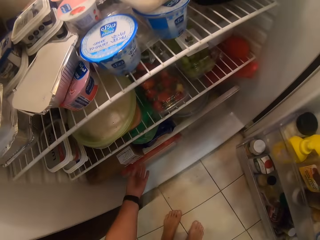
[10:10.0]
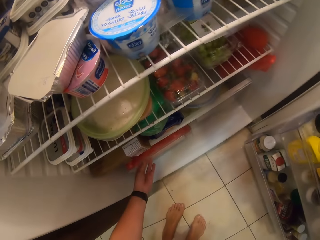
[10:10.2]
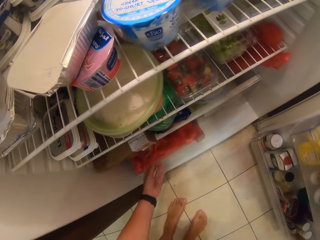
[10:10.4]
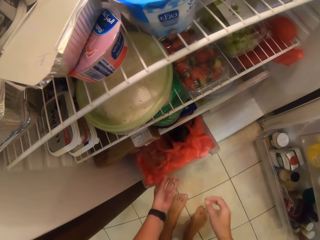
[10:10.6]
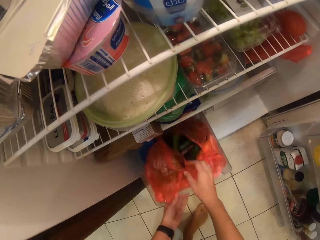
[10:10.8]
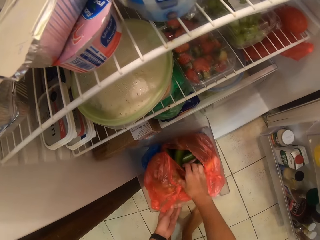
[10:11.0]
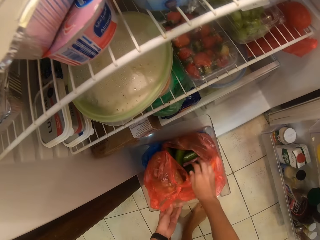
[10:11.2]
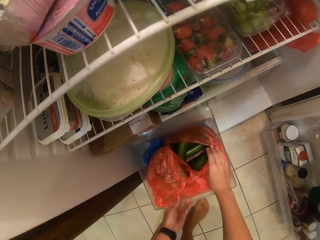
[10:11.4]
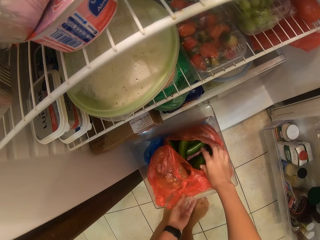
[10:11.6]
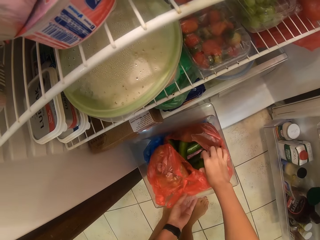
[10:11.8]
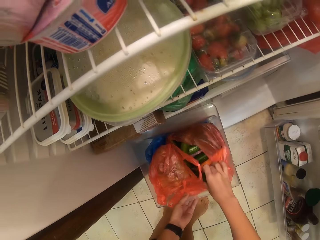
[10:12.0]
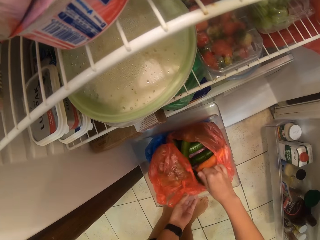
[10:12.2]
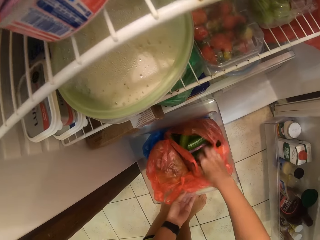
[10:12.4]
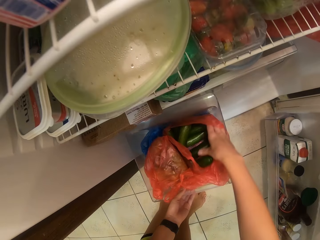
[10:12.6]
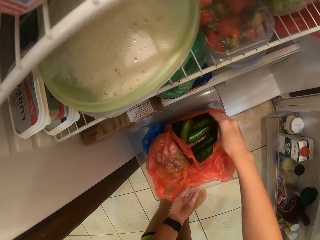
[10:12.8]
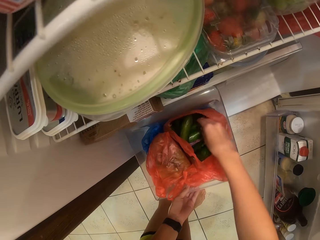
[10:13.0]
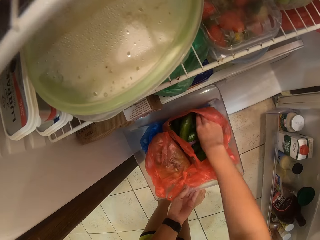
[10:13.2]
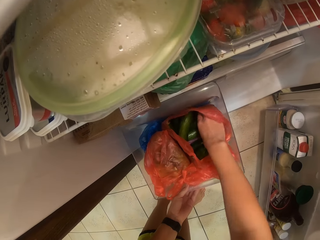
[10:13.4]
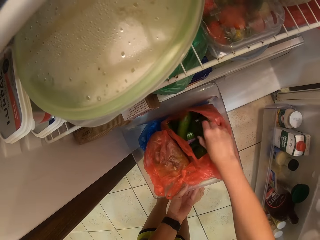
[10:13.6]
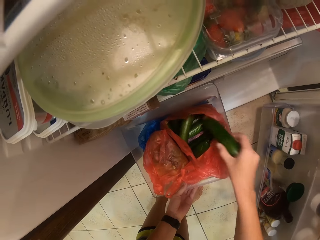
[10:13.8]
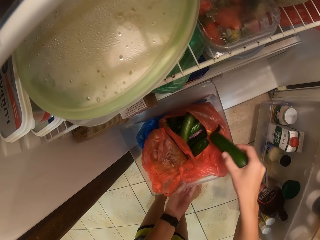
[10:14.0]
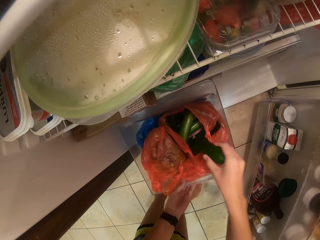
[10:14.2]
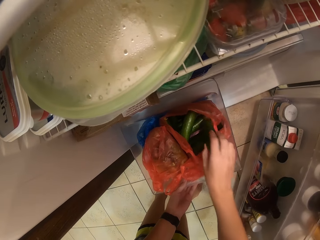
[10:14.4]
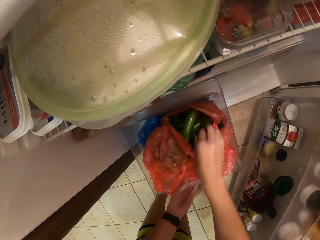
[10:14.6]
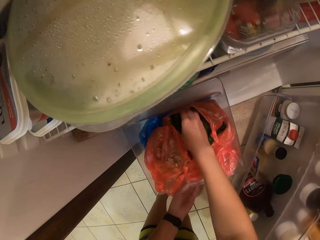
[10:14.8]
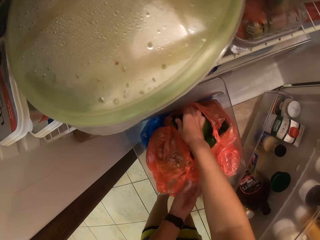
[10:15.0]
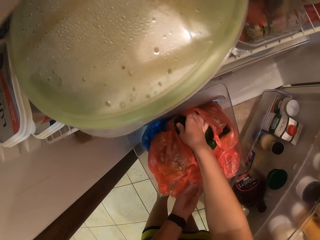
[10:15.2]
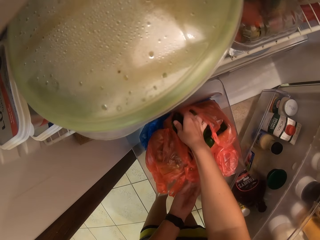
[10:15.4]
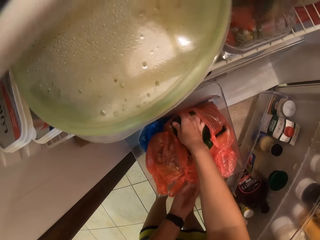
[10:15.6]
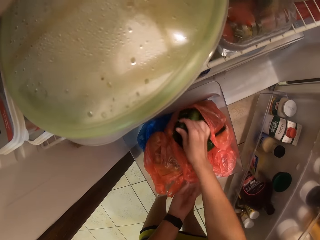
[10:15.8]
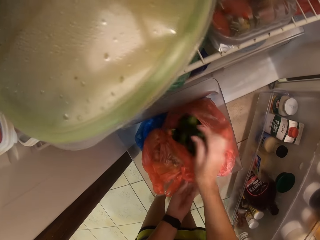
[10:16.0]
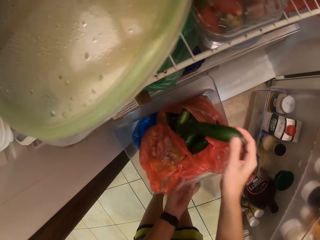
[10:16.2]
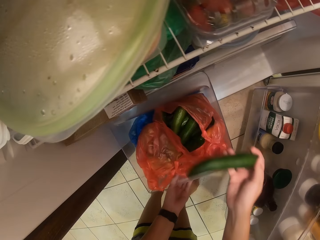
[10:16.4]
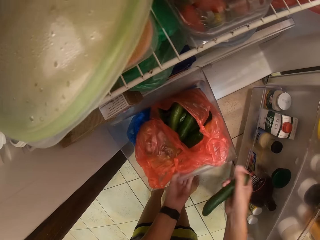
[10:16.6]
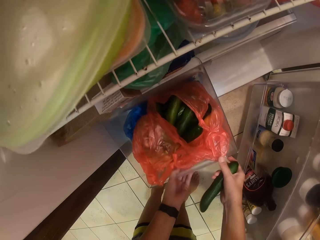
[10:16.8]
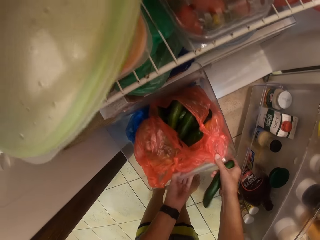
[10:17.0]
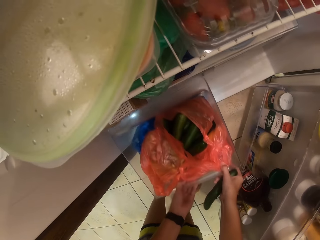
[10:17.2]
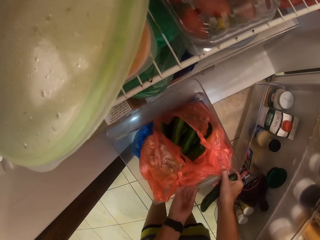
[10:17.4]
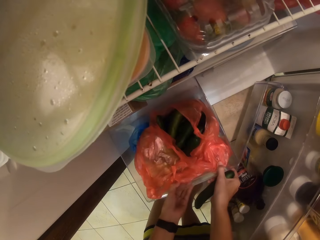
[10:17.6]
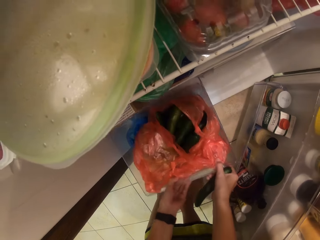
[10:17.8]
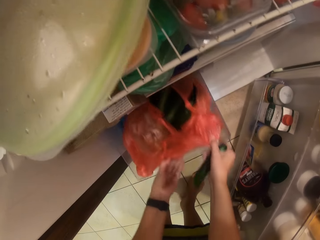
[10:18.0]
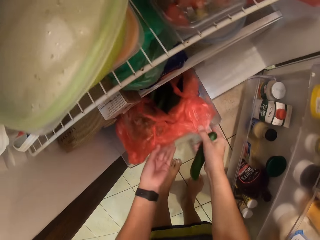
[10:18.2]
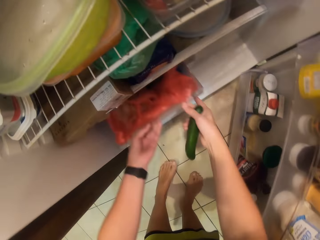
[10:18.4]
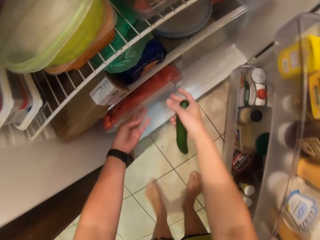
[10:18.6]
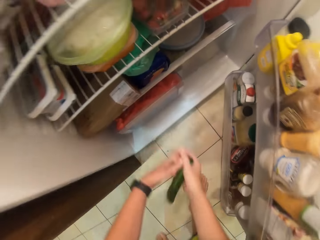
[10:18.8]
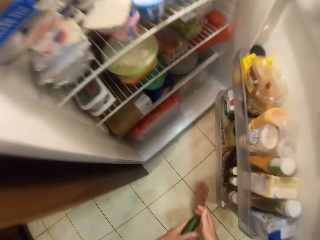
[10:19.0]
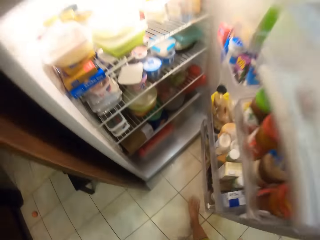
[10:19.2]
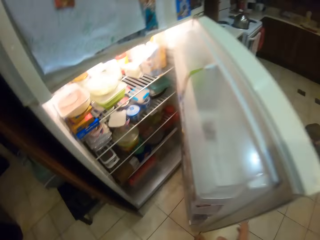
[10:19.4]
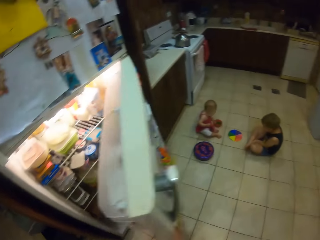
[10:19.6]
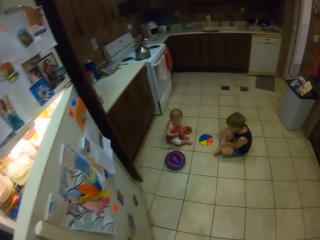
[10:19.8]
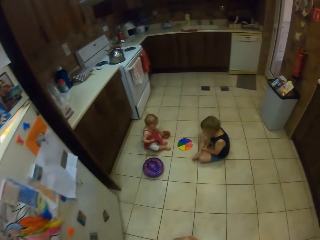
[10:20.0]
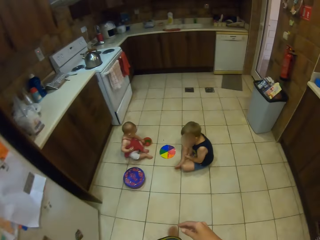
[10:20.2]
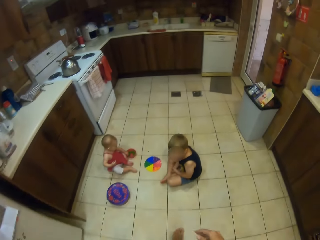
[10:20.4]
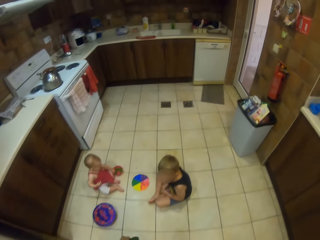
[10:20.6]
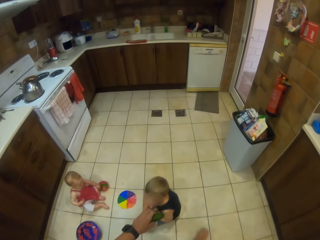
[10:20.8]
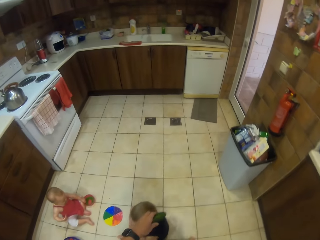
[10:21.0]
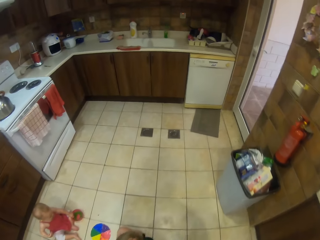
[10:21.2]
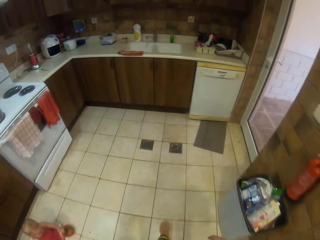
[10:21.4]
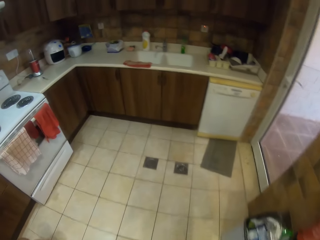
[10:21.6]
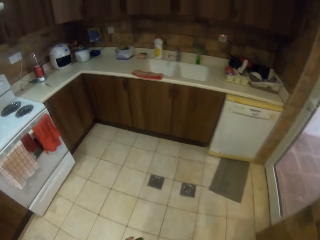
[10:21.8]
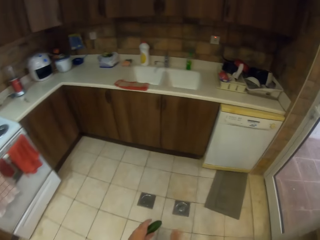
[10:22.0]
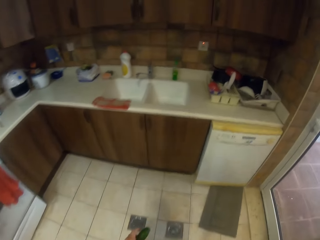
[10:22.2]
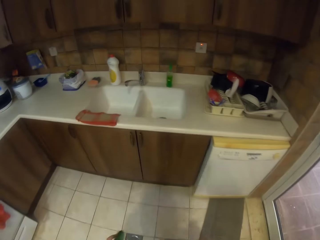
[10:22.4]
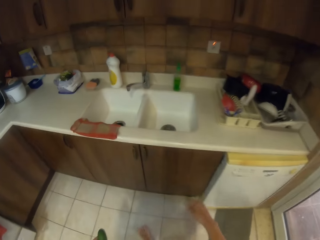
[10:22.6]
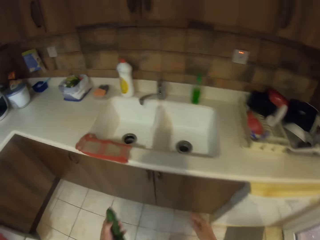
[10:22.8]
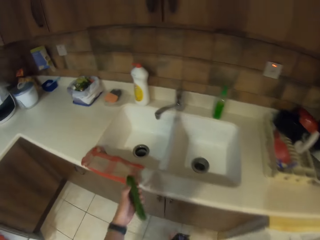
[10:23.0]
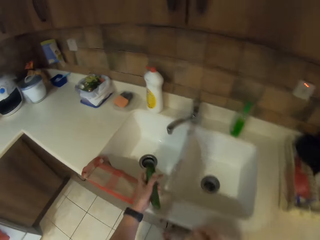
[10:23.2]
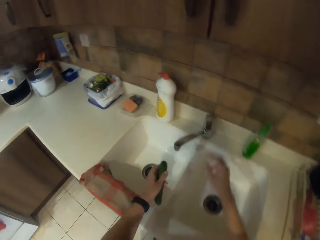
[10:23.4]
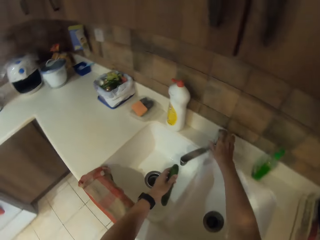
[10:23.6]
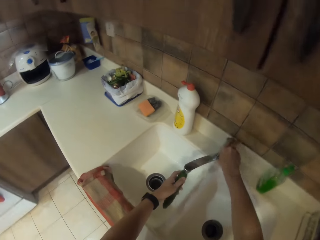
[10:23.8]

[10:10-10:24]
The camera wearer looks inside the fridge. They pull the container. They hold the cucumber. They pick the cucumber. They put down the cucumber. They hold the cucumber. They push the container. They close the fridge. They walk away from the fridge.

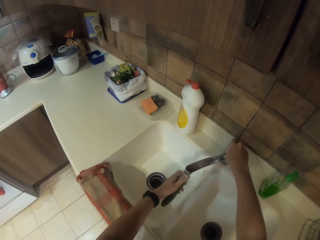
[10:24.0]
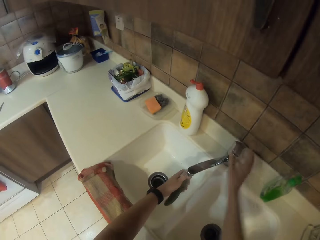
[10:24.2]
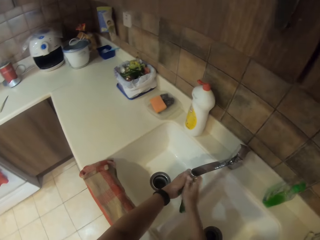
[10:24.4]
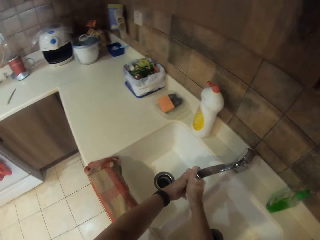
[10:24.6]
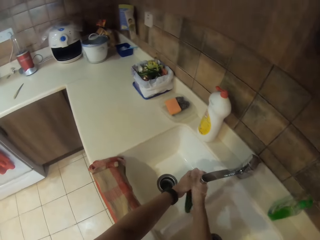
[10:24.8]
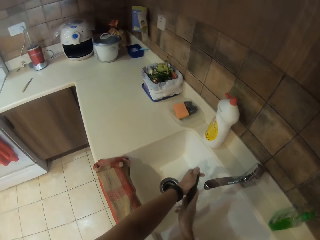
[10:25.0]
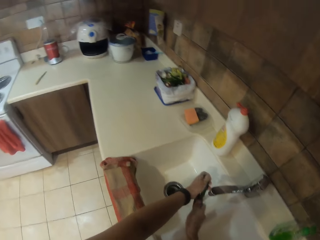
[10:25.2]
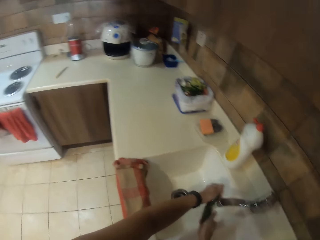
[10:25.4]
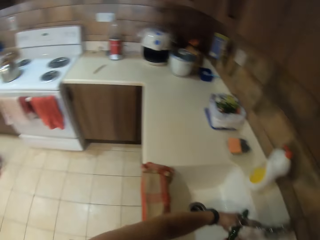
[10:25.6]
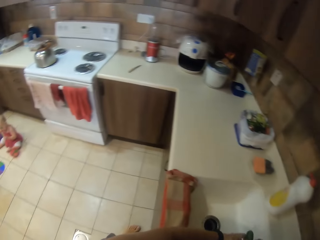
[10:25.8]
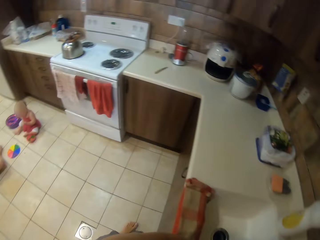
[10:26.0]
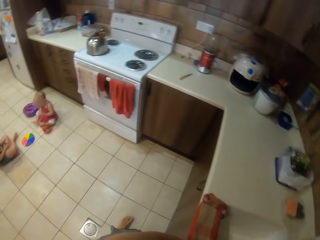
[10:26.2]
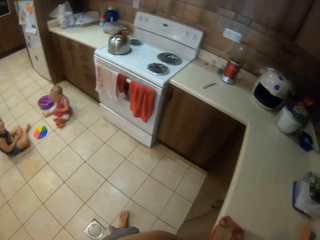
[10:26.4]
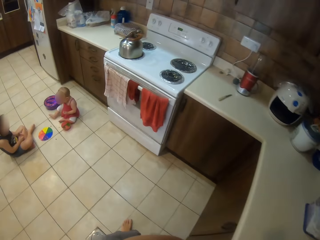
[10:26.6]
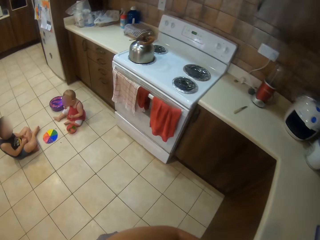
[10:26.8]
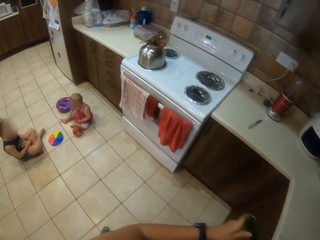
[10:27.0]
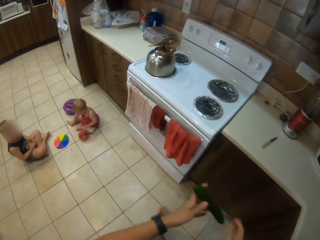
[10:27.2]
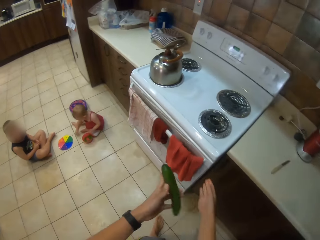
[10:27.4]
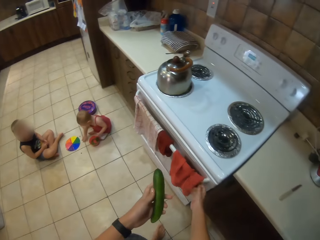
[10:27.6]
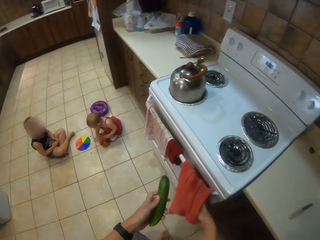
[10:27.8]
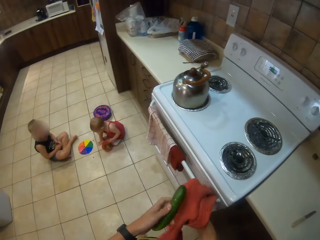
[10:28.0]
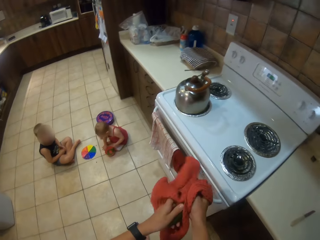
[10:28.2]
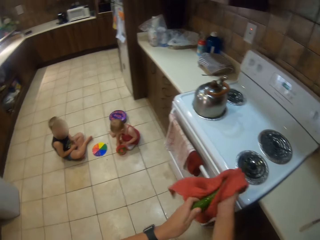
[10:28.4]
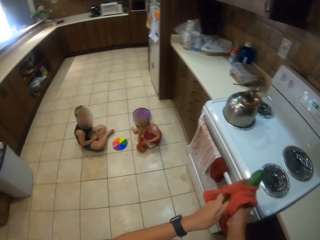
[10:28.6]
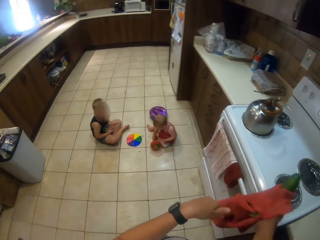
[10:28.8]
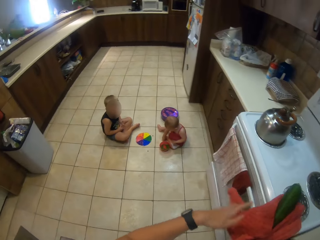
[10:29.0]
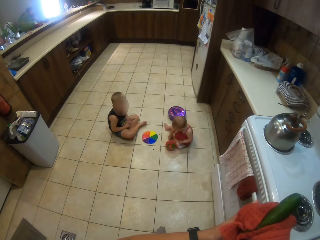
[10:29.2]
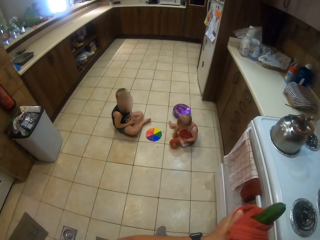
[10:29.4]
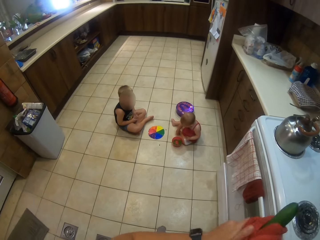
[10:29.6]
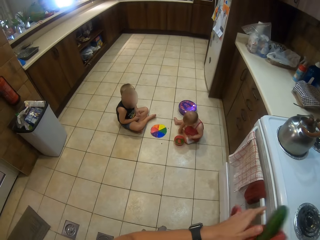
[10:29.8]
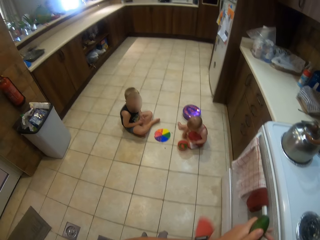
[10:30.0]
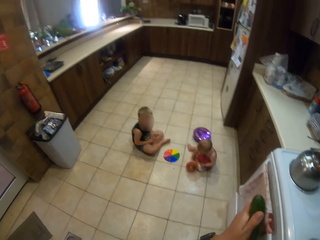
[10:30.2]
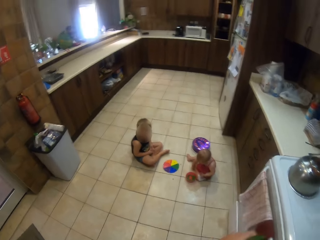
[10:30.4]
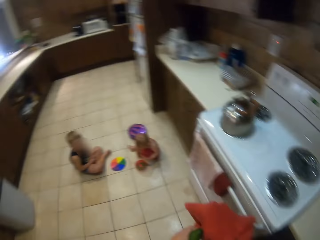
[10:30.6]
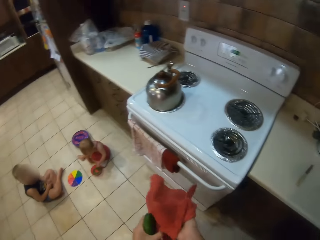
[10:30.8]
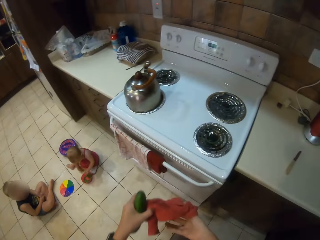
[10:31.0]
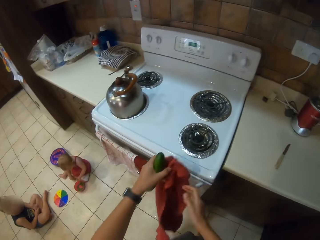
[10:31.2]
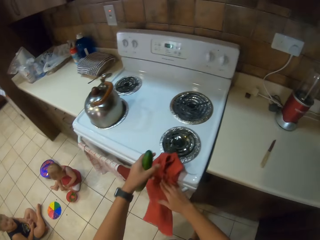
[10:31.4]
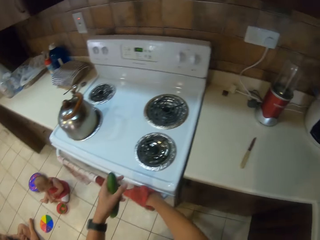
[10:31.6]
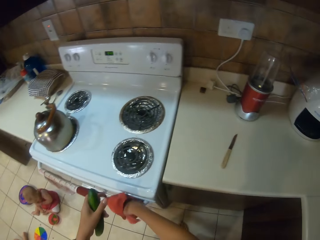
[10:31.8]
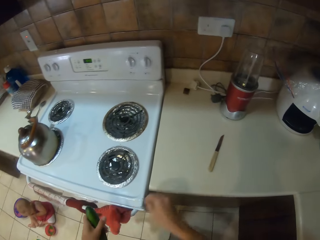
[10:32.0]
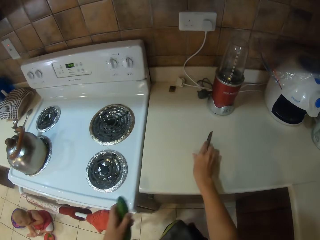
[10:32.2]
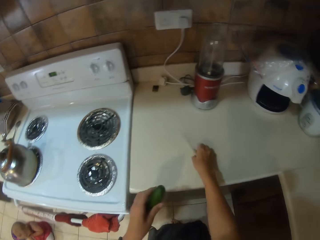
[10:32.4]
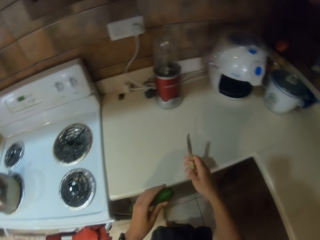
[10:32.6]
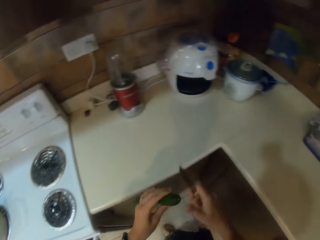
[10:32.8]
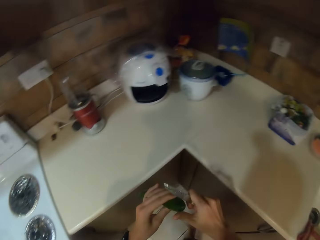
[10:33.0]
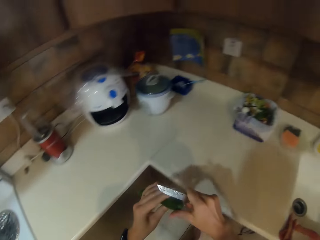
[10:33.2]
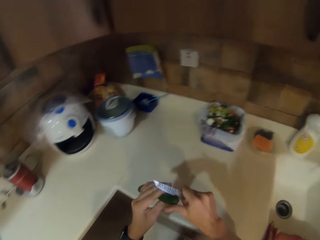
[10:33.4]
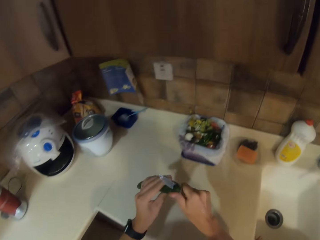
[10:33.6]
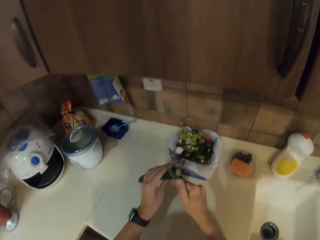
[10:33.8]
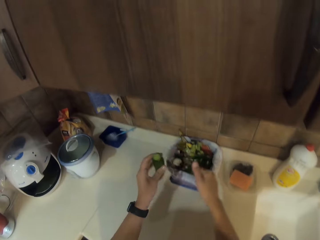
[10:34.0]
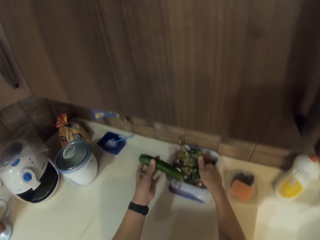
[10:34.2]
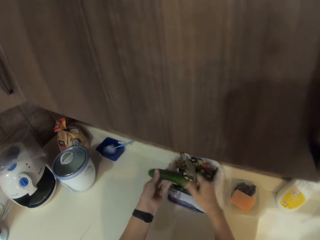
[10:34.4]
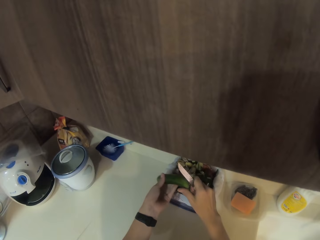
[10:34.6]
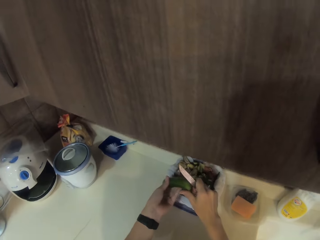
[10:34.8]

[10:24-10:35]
The camera wearer opens the tap. They wash the cucumber. They wipe the cucumber with a kitchen cloth. They hang the kitchen cloth. They pick the knife.
